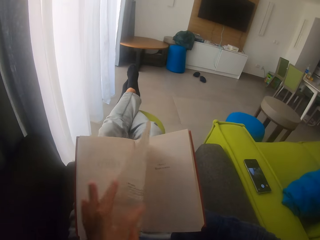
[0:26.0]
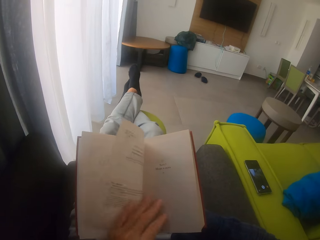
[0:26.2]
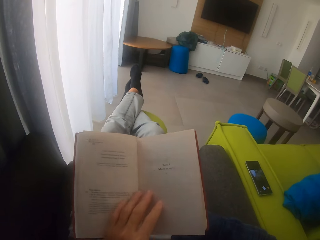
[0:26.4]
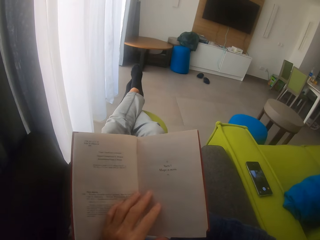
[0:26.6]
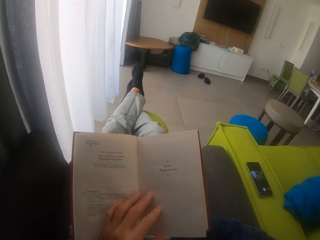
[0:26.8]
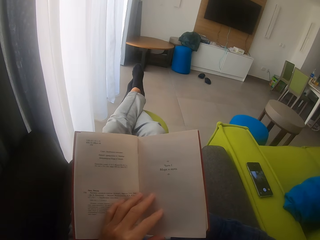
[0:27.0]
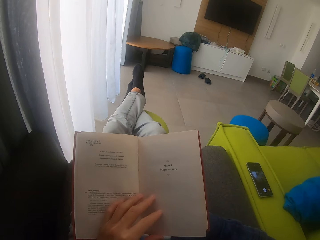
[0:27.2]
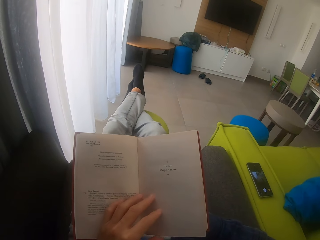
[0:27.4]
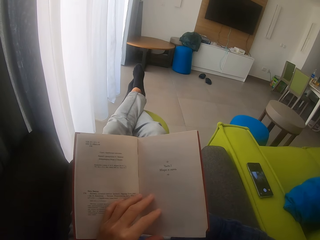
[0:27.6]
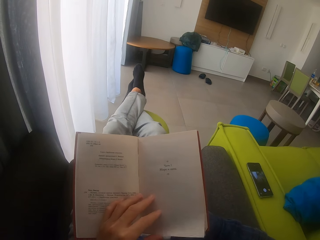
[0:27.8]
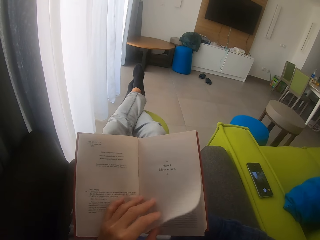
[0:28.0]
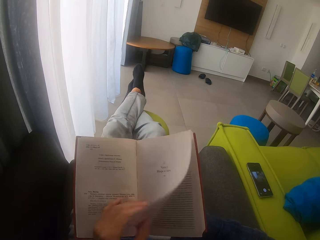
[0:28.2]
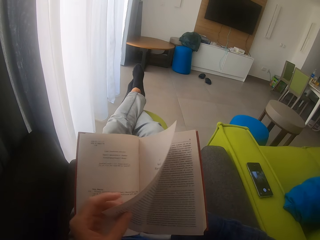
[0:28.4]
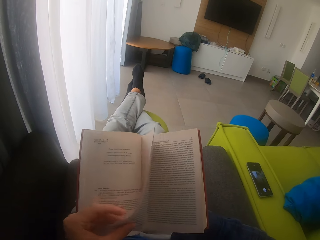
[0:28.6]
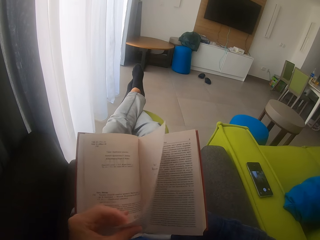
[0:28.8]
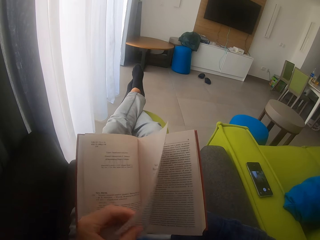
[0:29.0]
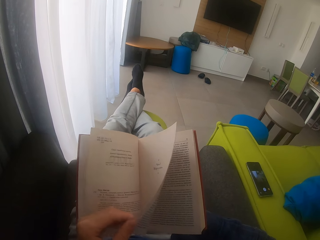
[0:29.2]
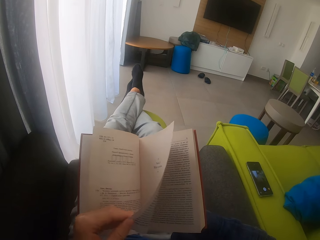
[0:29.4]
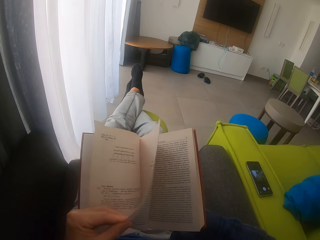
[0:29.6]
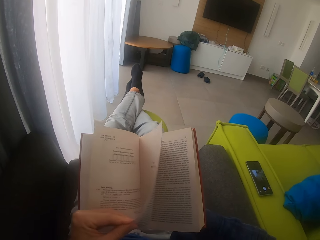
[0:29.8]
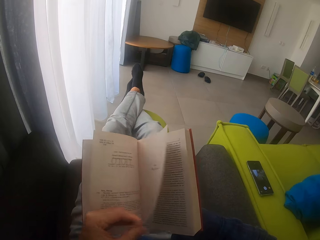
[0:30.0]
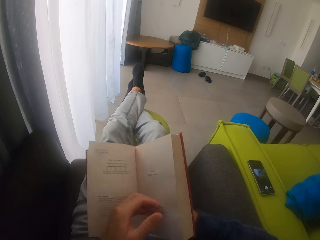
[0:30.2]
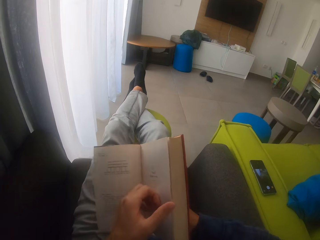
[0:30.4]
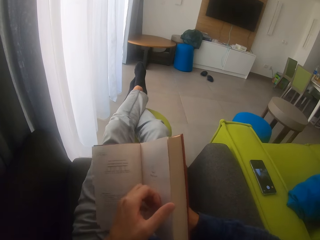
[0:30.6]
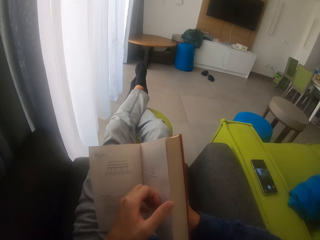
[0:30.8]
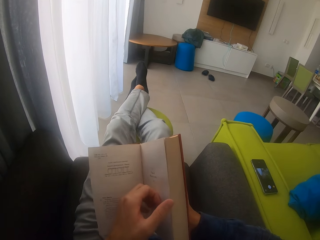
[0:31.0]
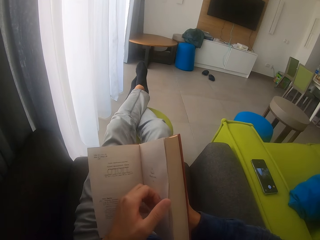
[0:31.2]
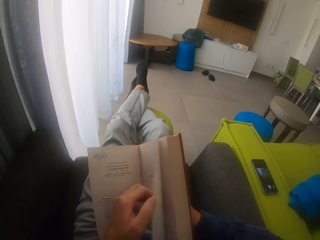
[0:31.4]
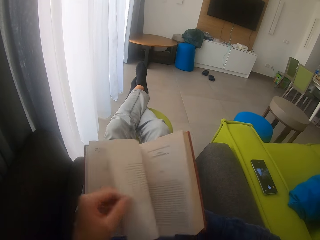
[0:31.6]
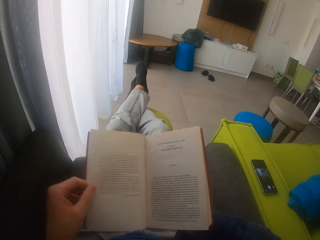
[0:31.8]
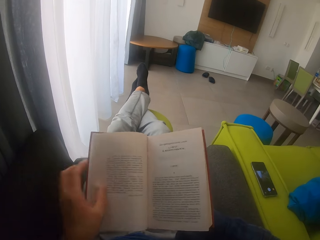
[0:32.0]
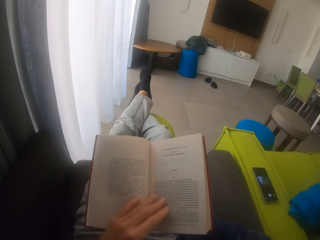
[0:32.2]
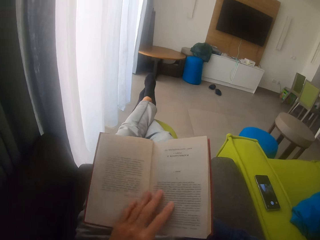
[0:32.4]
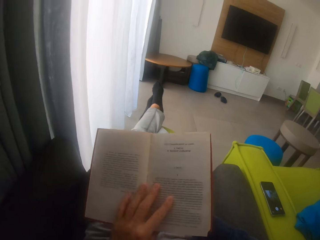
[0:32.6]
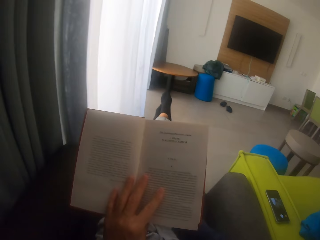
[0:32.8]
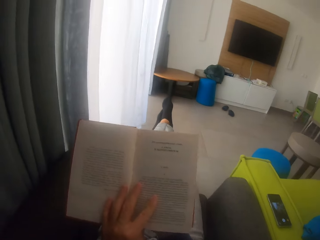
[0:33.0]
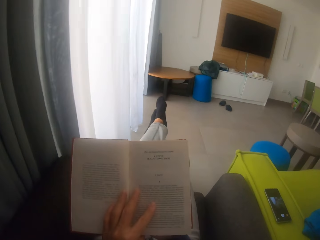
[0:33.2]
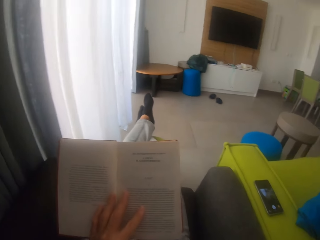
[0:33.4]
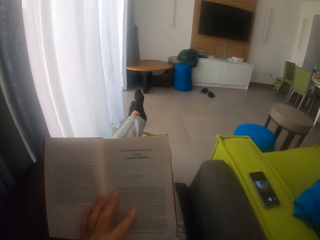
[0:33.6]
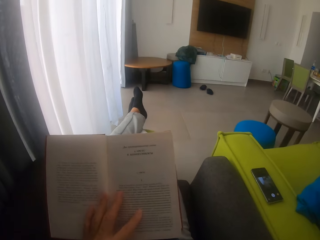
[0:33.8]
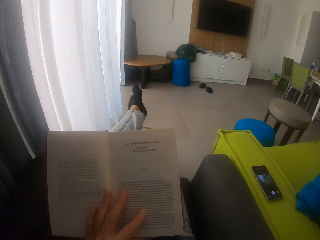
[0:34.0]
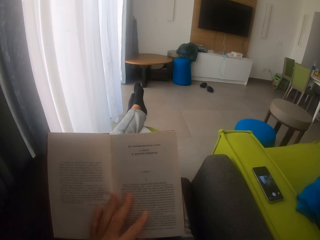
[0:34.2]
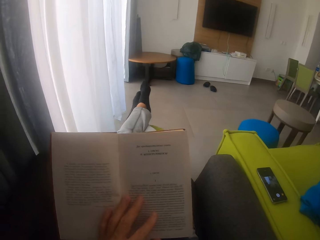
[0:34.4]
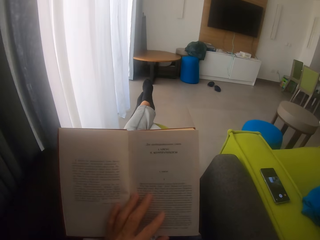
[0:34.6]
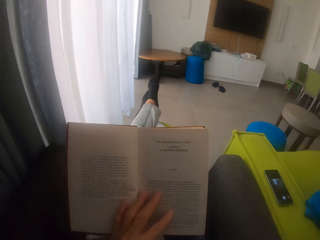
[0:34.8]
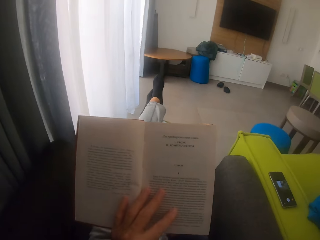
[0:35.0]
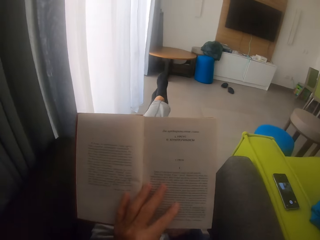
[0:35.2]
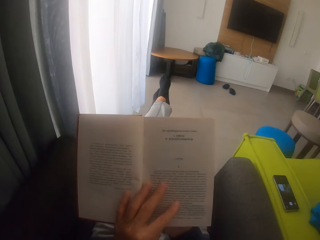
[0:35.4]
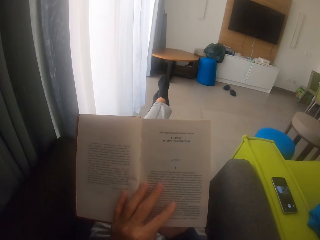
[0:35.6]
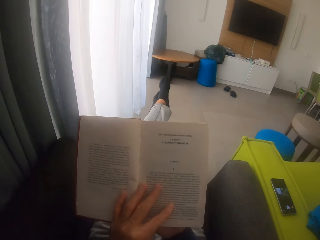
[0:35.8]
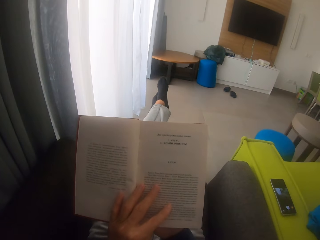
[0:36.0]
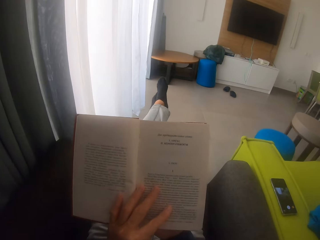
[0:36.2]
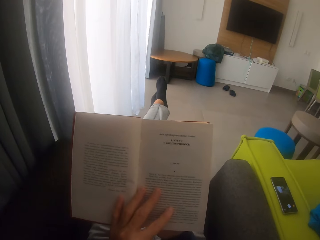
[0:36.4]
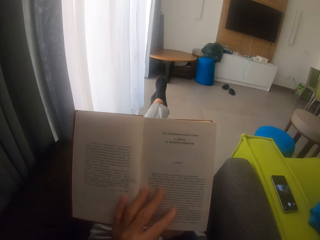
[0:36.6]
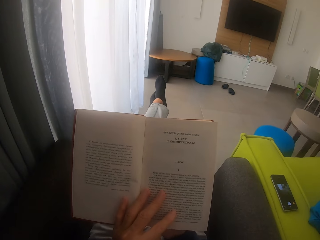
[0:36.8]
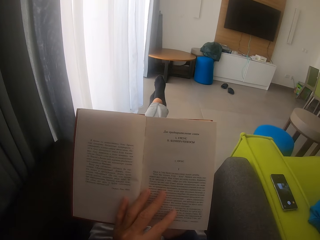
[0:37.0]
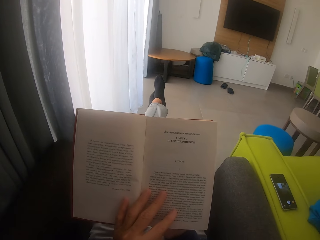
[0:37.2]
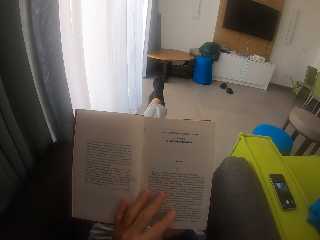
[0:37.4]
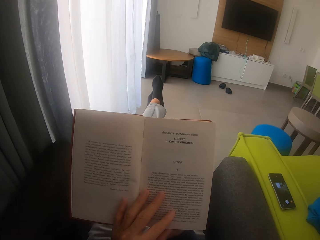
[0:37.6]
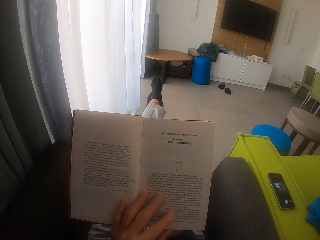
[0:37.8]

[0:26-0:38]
The camera wearer reads the book. They flip the book's cover. They read the book.

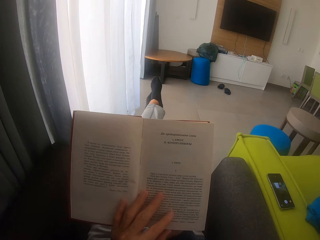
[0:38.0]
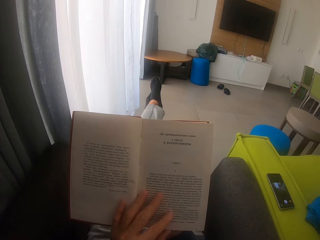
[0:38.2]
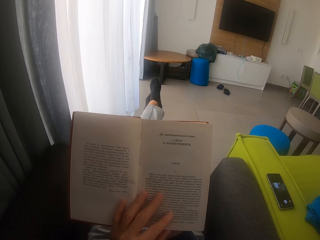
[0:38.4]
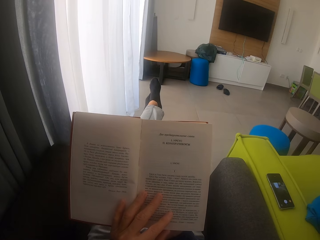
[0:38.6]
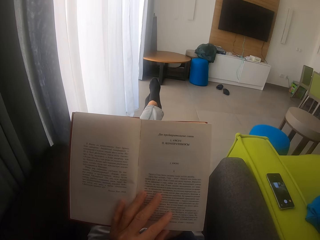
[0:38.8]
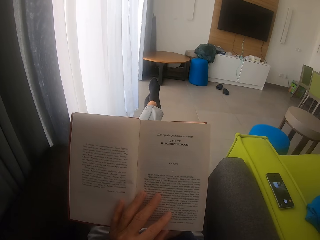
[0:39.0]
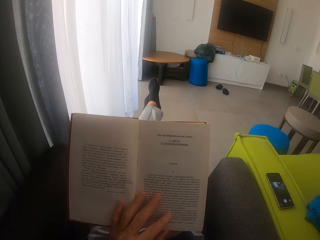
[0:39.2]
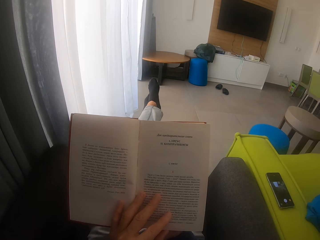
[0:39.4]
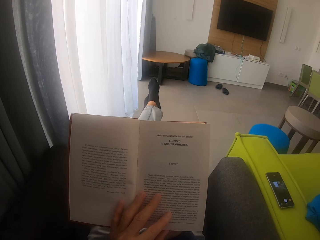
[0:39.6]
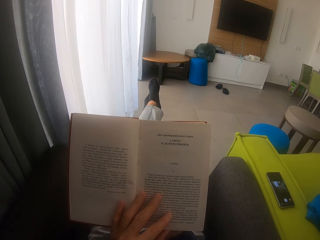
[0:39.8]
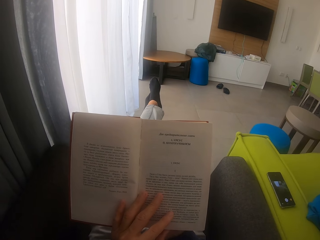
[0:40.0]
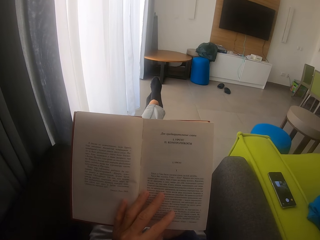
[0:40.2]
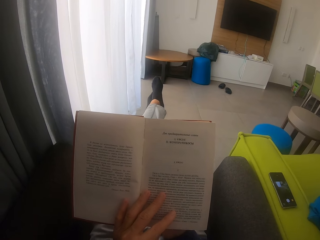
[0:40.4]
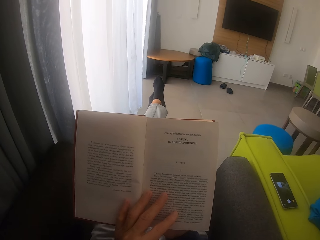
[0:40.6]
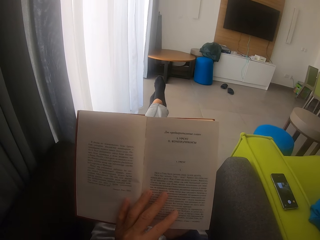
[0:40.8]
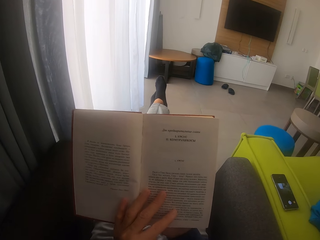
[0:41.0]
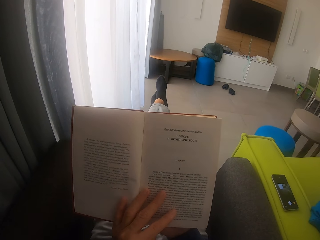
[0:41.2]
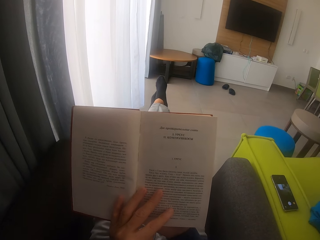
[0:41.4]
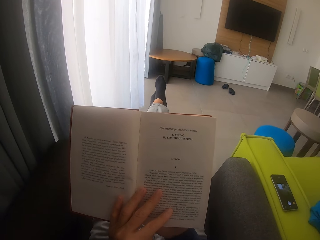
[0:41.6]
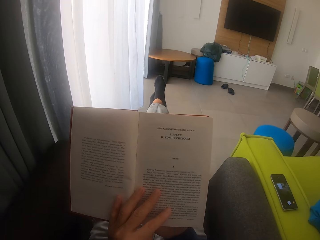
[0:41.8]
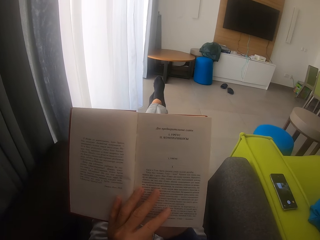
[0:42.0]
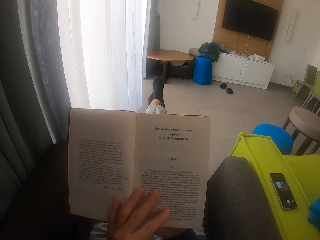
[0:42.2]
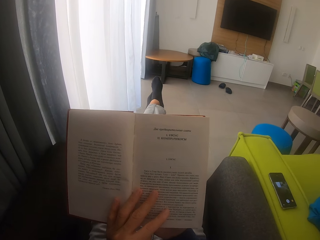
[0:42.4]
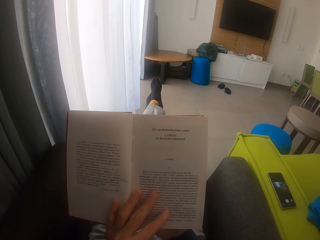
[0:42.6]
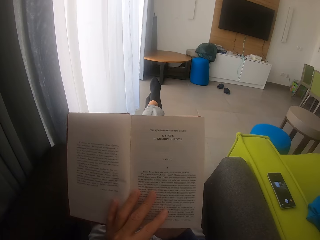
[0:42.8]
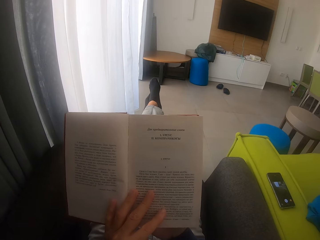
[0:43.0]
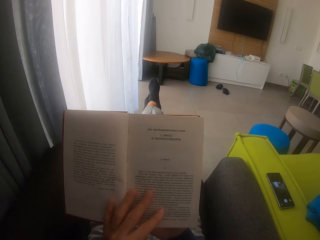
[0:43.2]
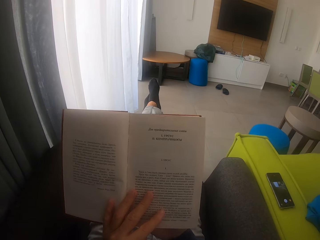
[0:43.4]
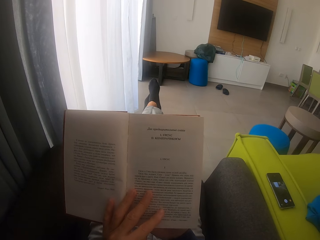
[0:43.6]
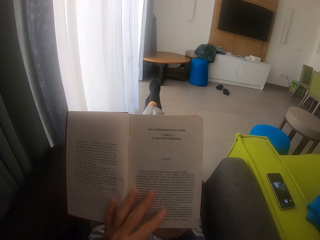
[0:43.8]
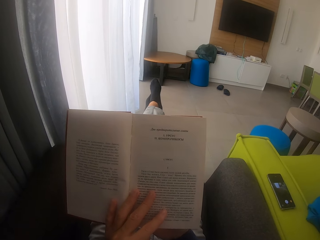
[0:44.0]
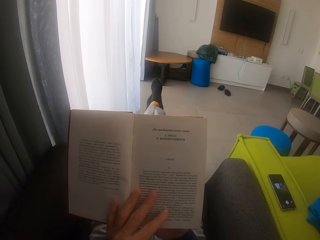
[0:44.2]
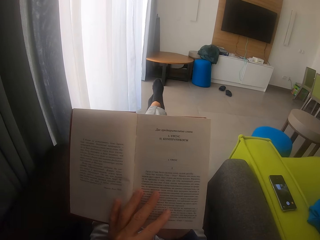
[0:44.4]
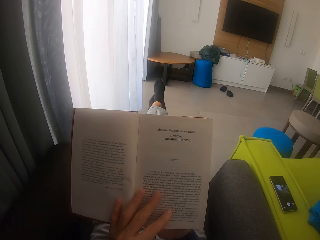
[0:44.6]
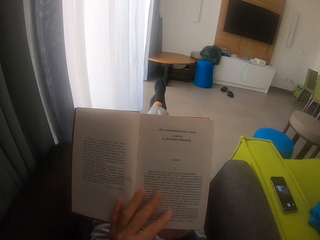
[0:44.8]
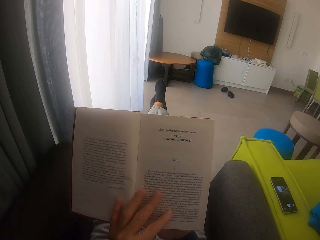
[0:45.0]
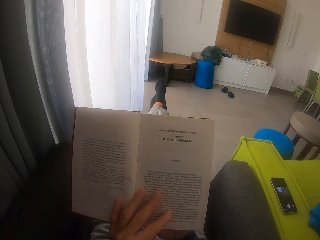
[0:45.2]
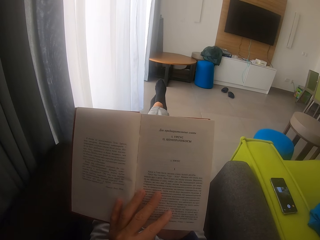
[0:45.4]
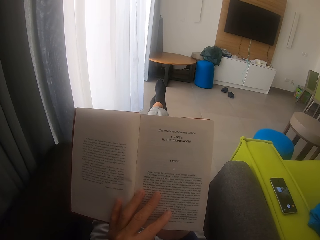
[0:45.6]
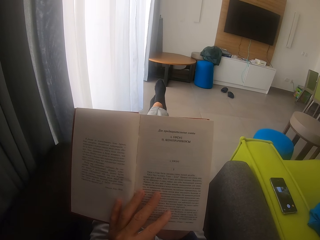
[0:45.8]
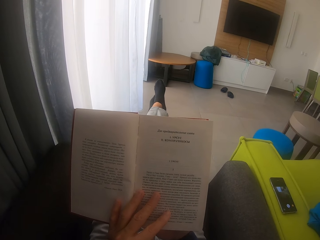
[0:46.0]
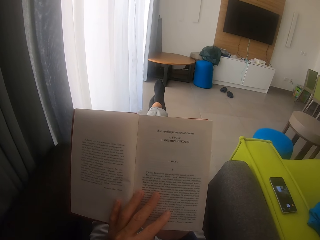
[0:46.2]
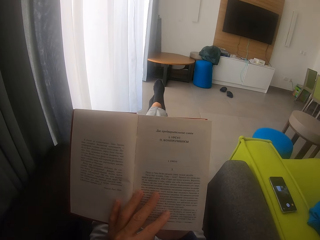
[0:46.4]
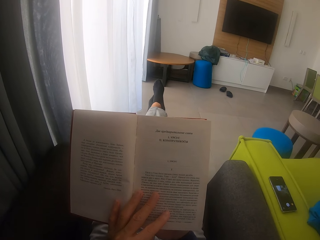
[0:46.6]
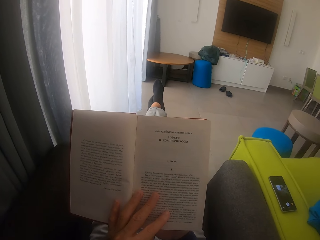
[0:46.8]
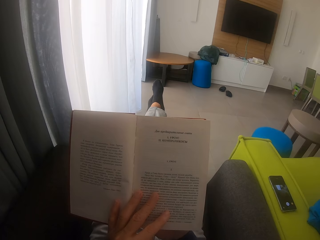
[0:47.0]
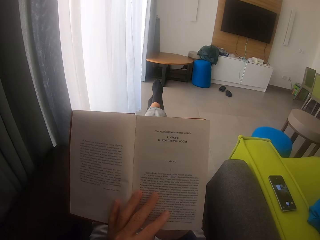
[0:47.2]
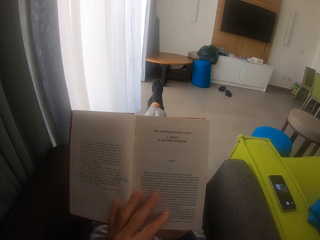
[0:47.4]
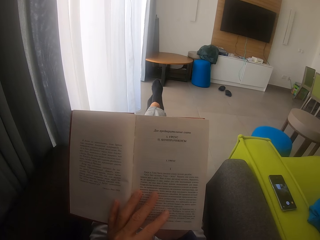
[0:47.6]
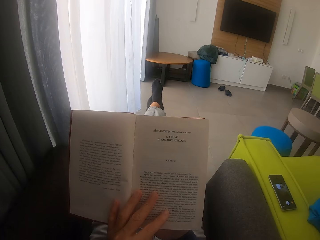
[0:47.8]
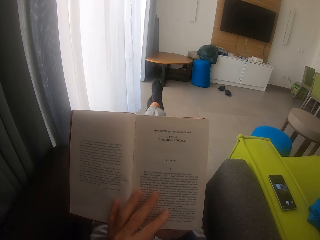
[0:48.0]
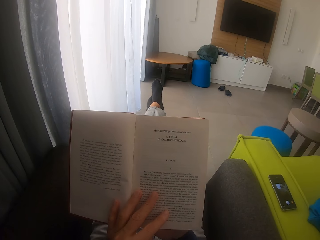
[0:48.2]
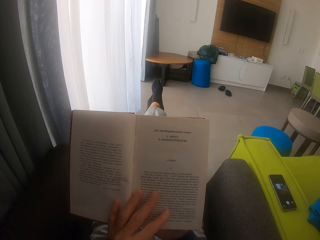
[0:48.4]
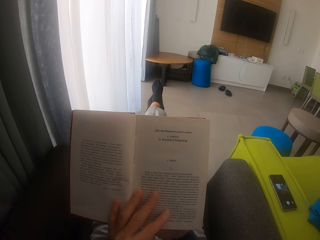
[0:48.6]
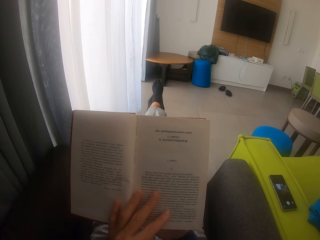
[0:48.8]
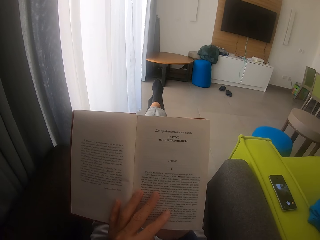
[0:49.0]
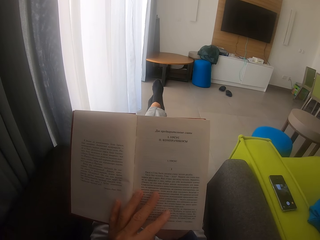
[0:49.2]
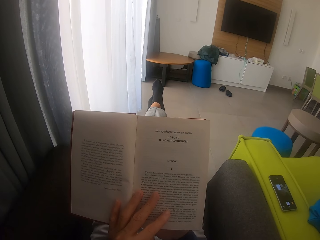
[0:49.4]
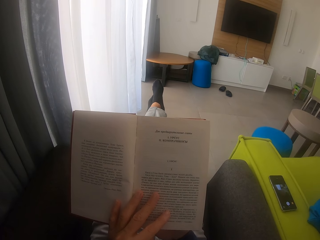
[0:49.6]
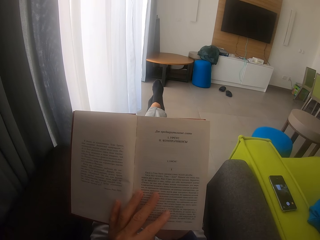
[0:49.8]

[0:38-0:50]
The camera wearer holds the page of the book with the left hand. They touch the book.
